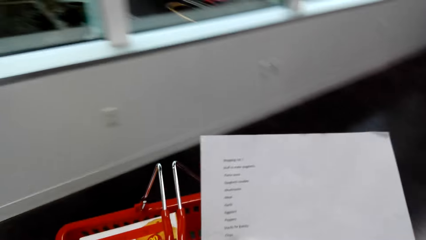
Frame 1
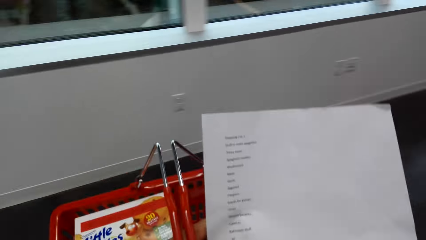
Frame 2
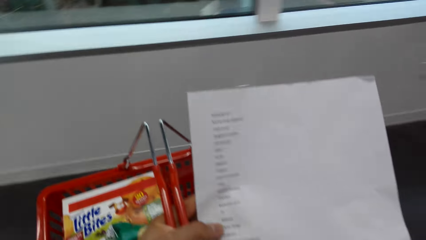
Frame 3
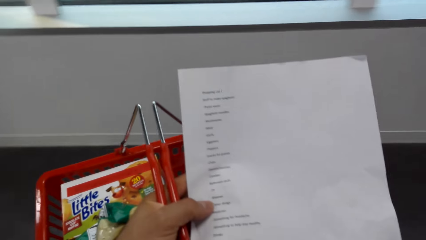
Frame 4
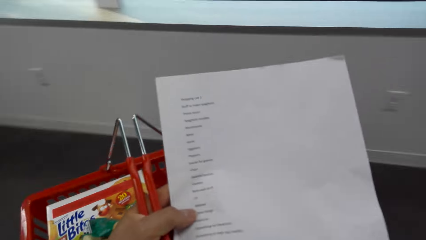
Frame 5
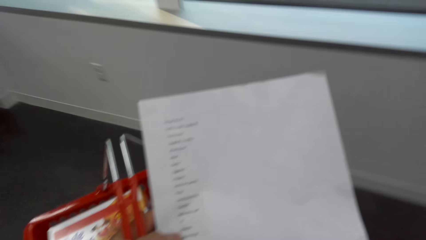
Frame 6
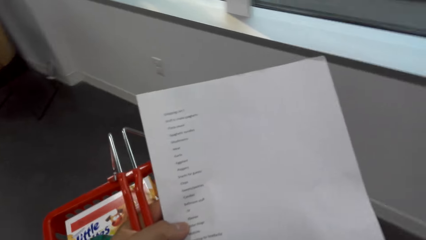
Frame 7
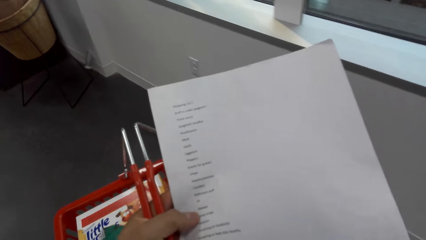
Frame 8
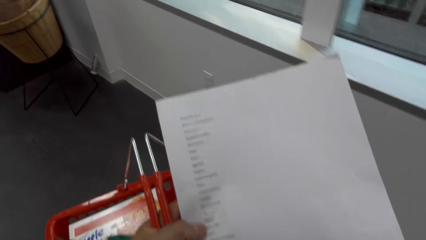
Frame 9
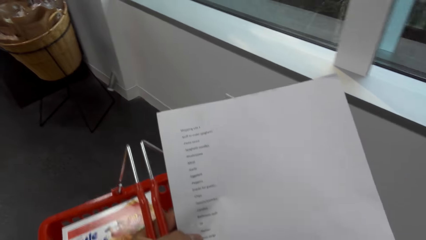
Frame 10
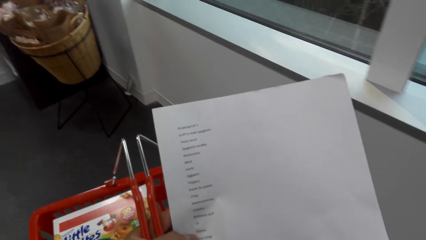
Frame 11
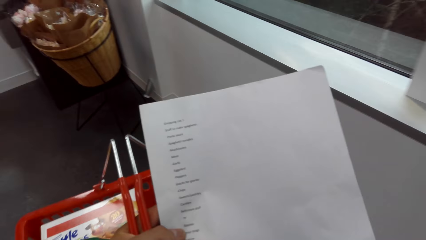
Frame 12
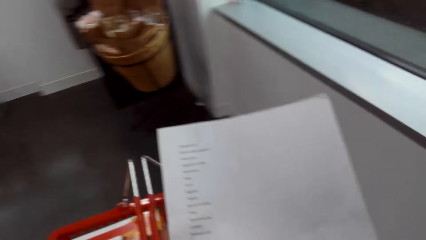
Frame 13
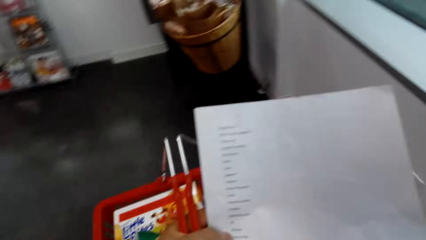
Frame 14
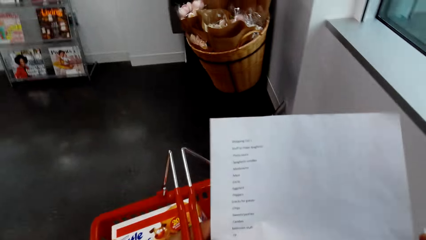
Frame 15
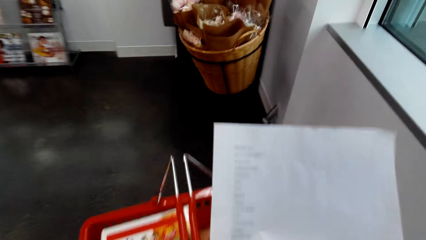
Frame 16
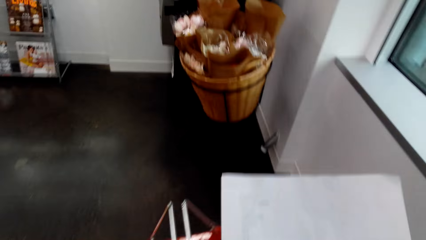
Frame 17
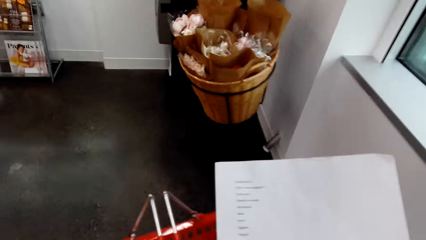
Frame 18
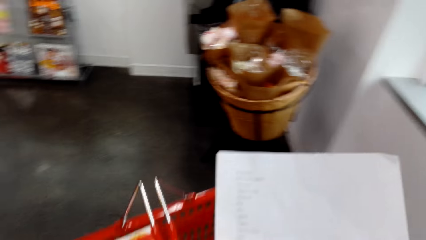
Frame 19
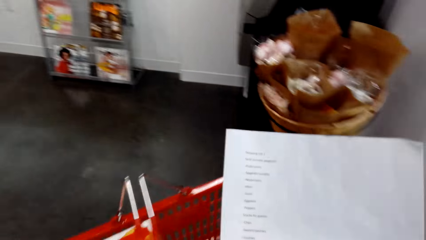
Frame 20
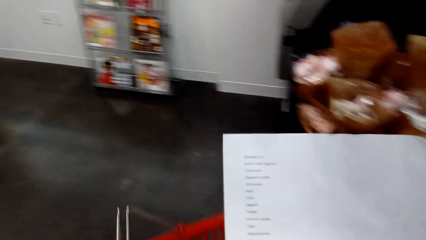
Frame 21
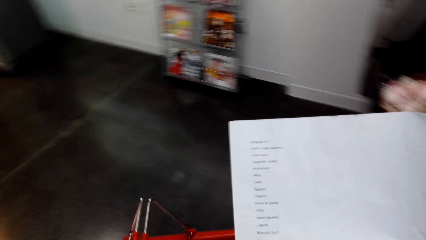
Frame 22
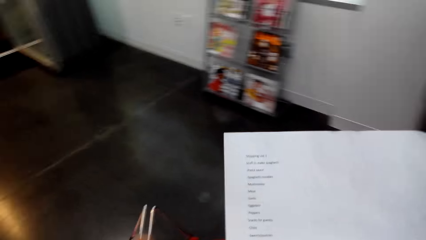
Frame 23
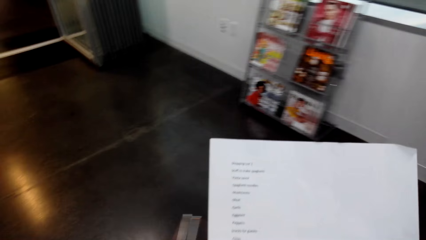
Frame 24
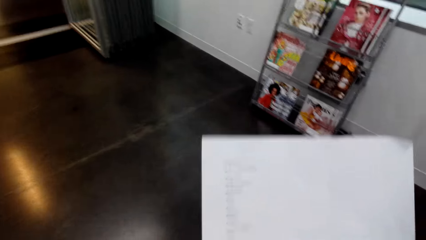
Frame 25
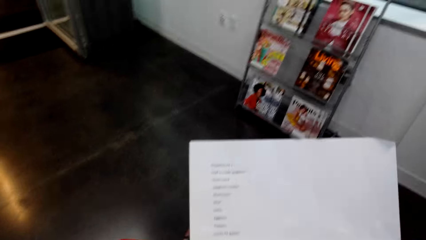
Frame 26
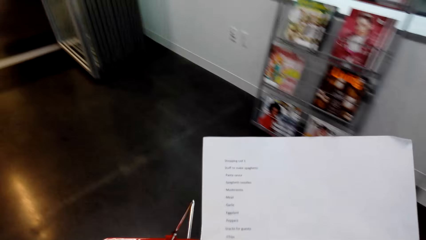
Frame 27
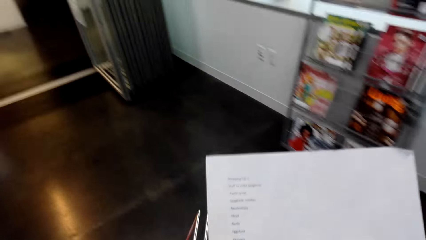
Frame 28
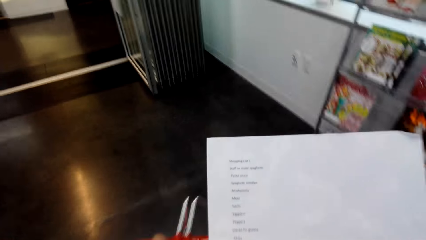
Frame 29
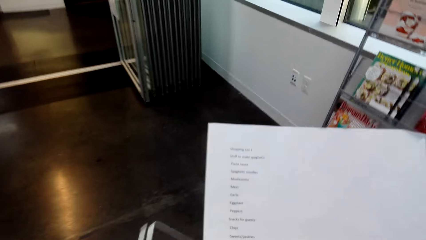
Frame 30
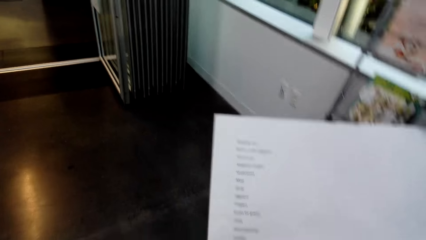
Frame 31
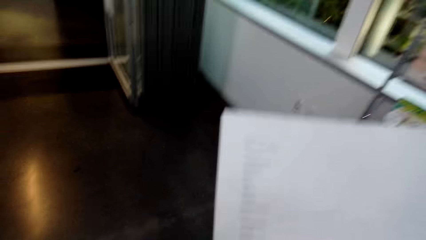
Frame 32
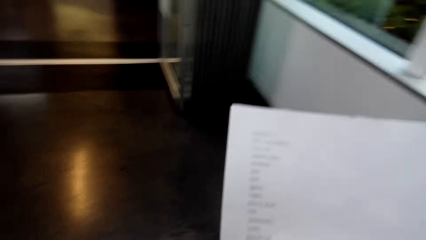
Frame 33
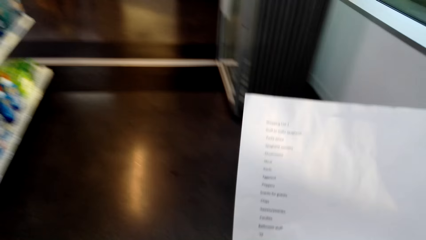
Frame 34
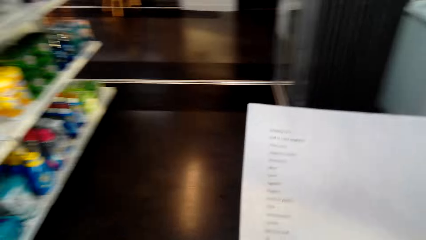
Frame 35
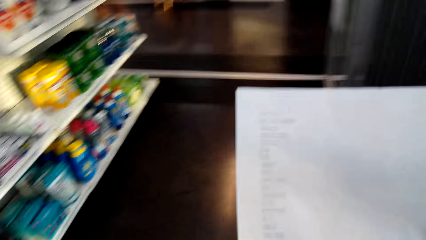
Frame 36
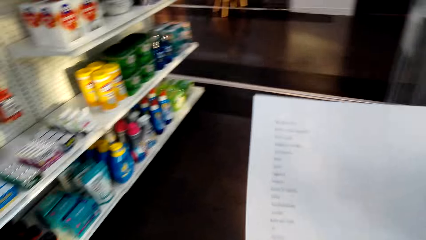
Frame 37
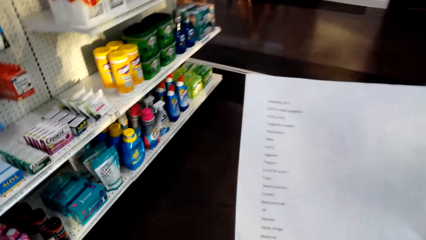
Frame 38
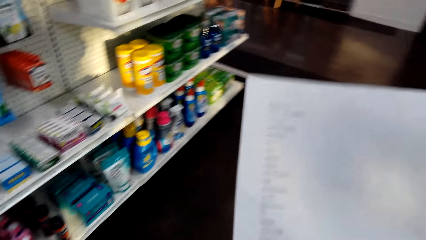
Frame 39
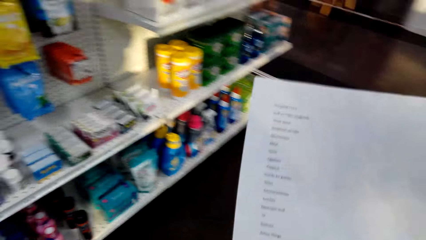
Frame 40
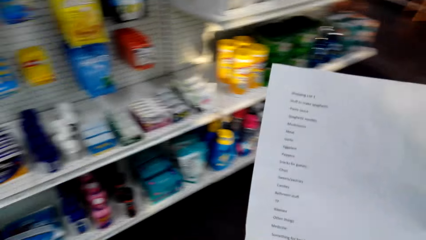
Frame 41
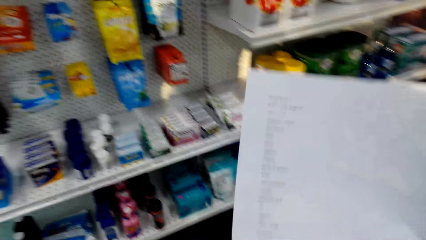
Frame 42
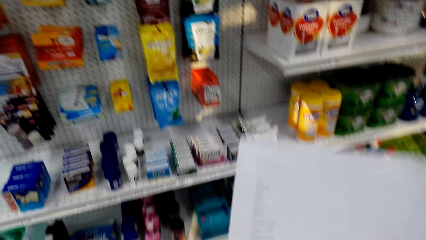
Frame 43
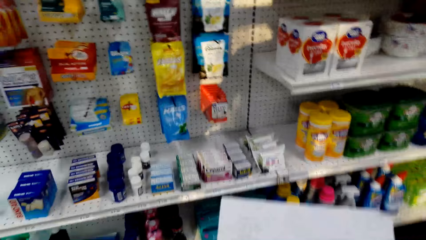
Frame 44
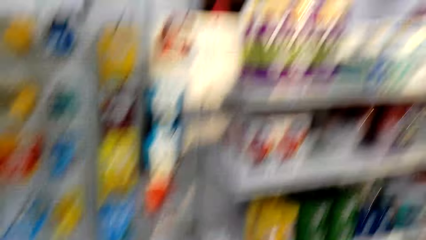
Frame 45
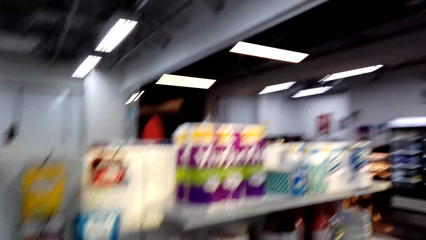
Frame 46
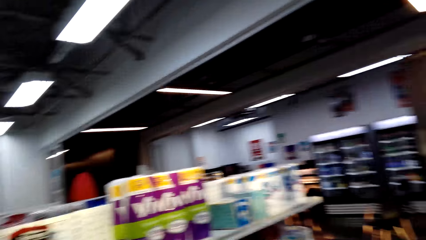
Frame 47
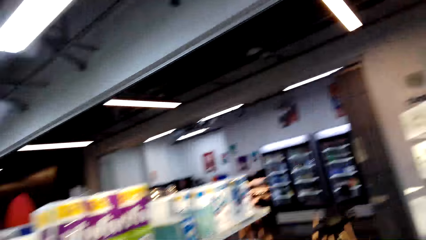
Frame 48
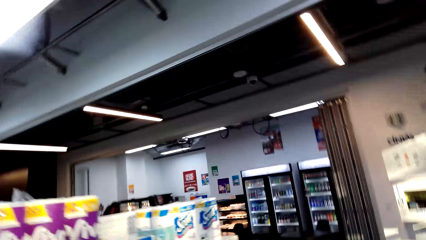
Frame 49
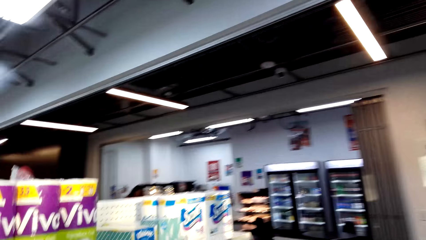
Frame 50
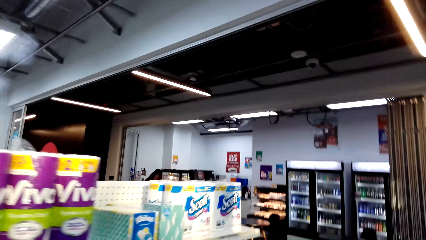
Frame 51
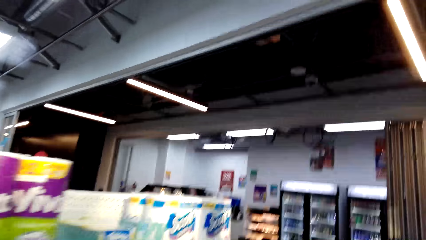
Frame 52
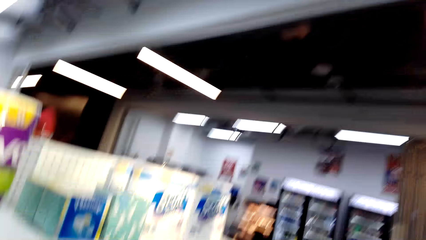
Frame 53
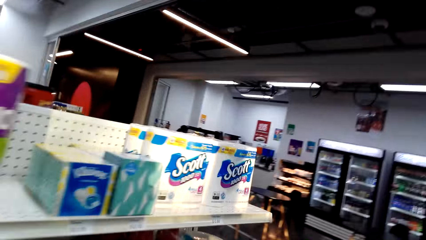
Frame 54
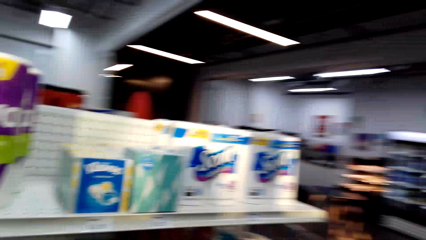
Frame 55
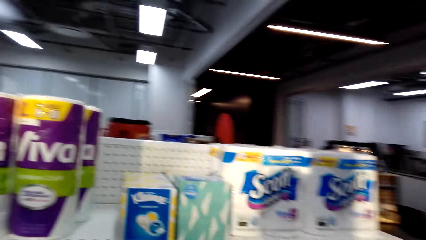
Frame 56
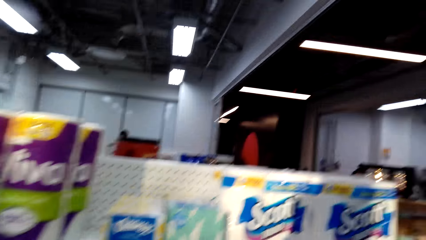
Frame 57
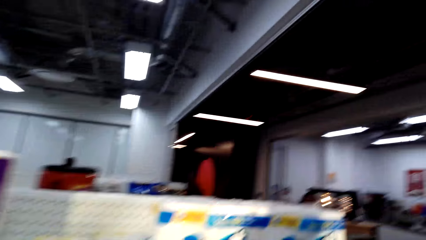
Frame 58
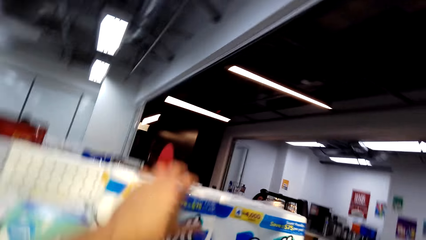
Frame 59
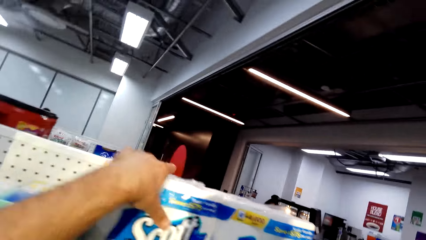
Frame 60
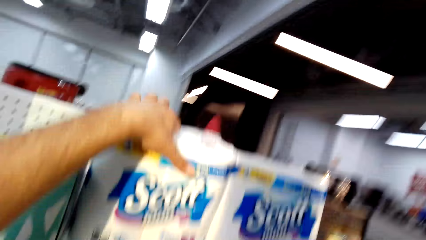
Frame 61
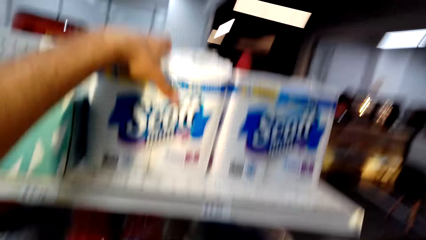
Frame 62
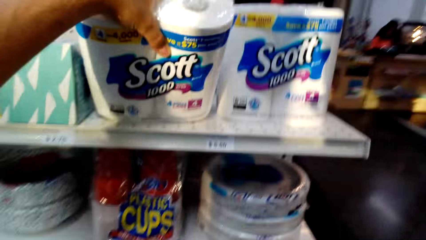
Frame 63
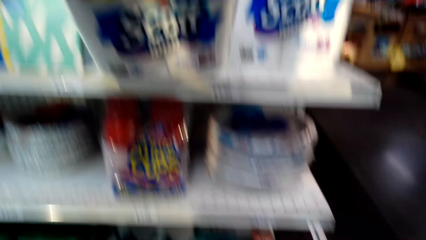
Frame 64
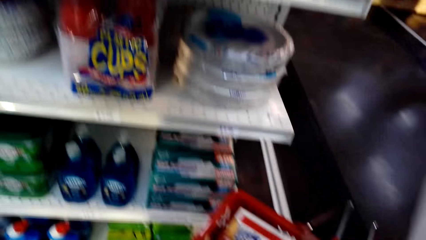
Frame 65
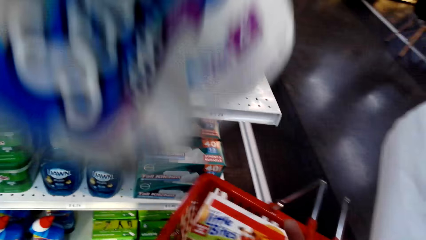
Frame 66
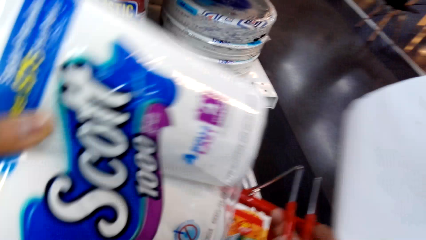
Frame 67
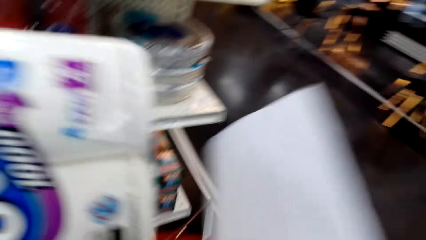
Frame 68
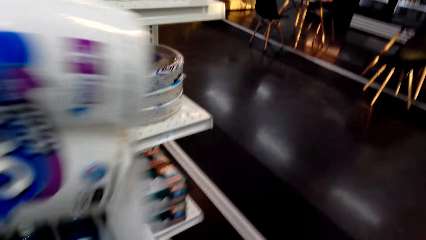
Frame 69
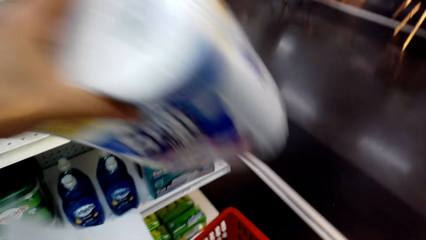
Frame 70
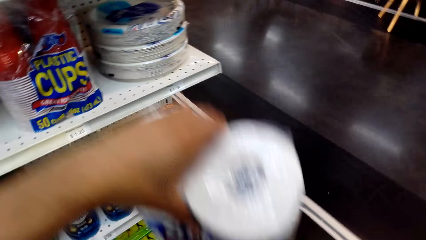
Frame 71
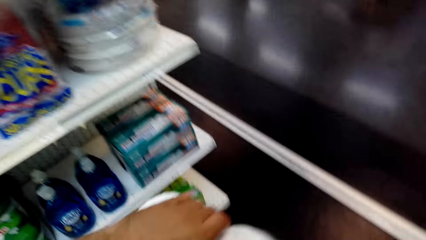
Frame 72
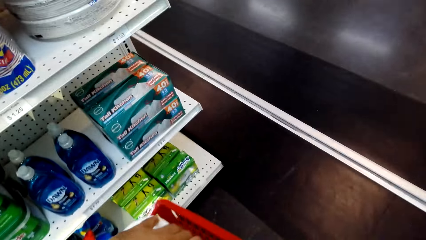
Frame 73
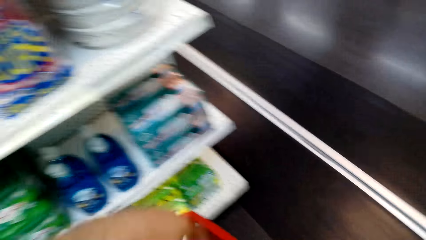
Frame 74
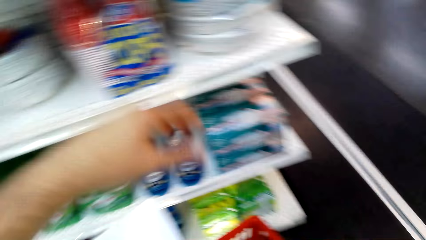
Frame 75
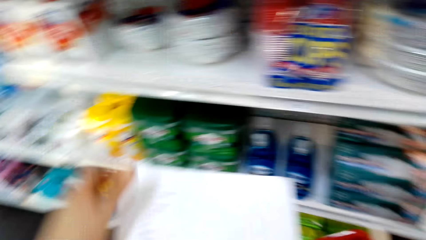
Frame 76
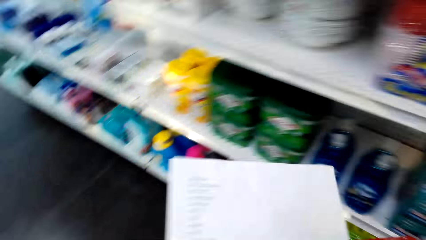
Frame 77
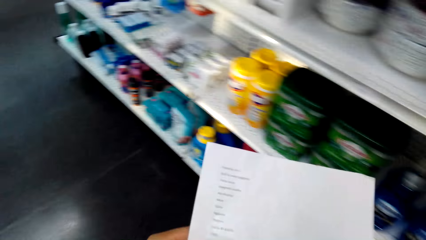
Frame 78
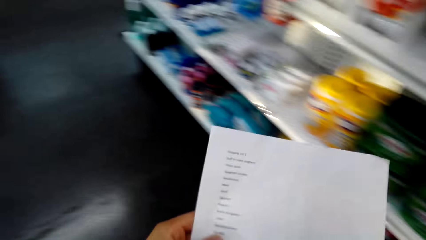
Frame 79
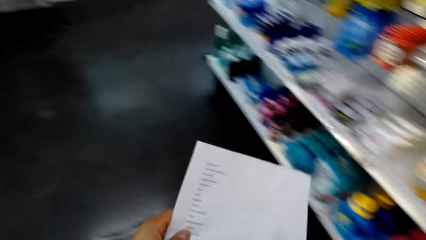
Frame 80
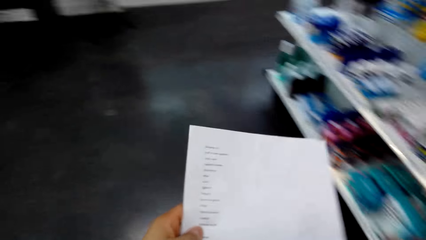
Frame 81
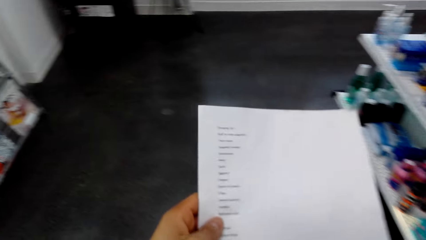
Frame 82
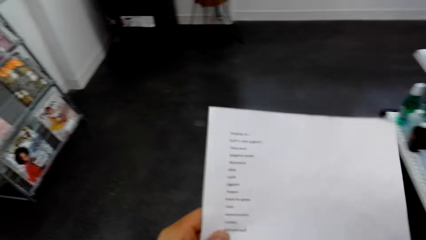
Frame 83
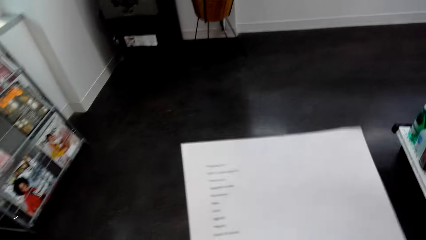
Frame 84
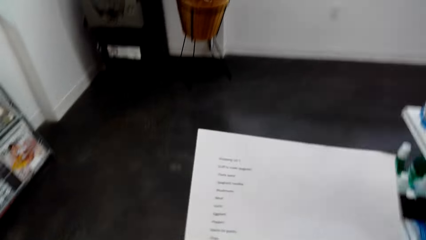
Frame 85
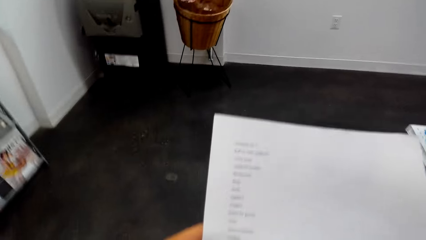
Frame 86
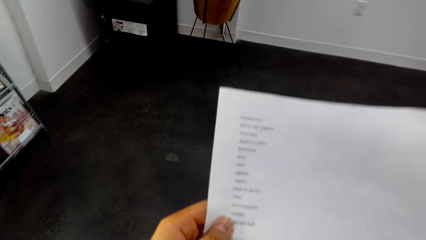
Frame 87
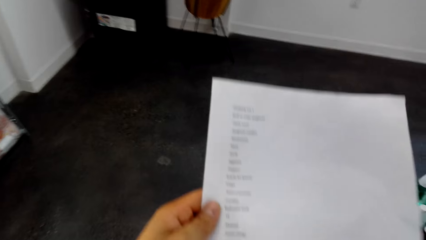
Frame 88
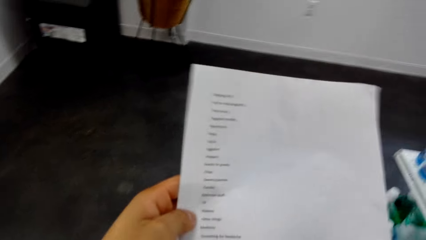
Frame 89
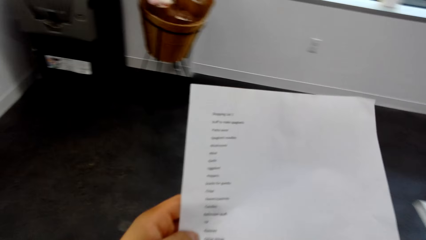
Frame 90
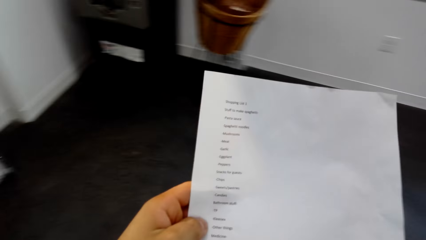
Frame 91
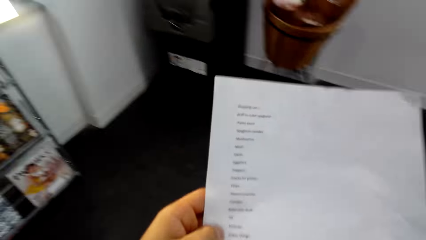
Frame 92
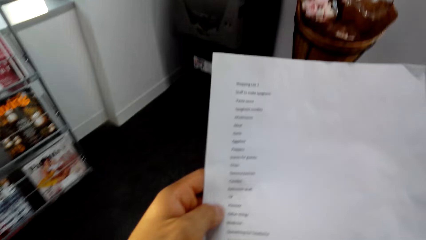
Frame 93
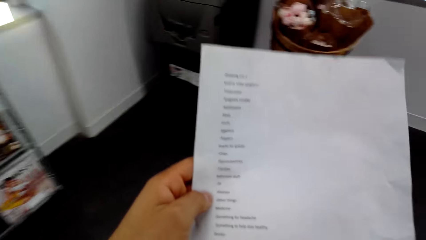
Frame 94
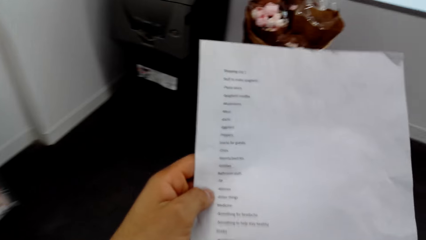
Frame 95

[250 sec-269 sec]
The camera wearer walks around the supermarket and reads the shopping list. They pick a roll of serviettes from the shelf and put the roll of serviettes in the shopping basket. They walk around the supermarket and read the shopping list.
